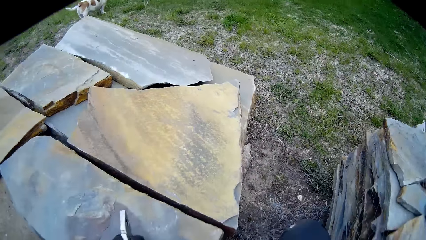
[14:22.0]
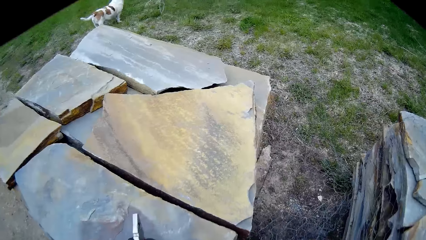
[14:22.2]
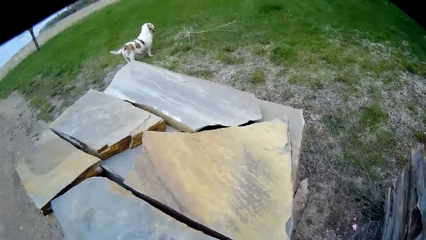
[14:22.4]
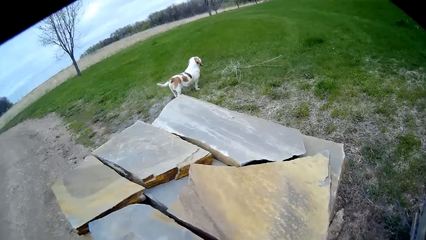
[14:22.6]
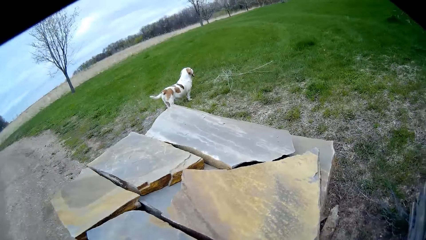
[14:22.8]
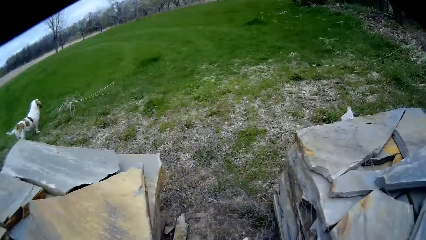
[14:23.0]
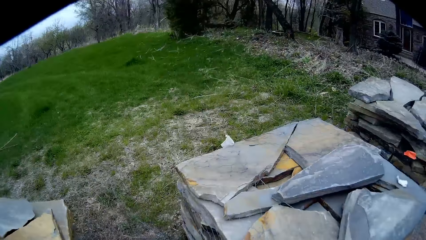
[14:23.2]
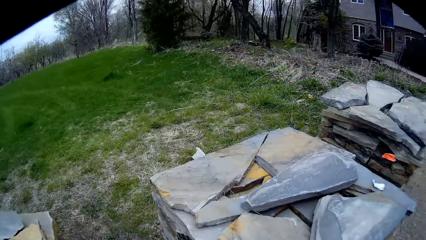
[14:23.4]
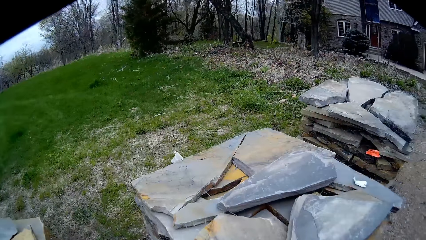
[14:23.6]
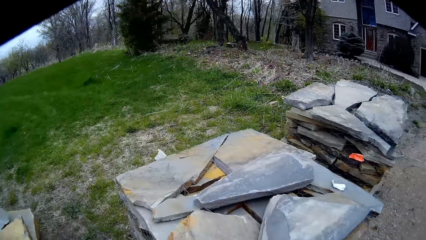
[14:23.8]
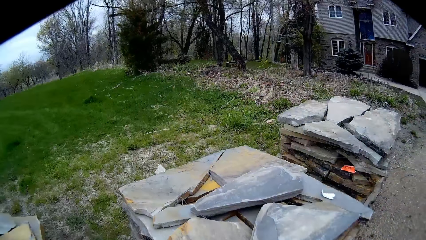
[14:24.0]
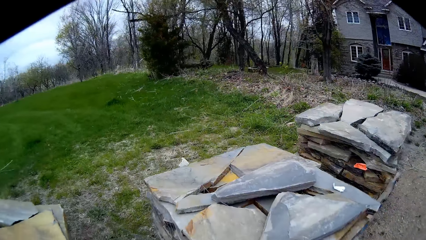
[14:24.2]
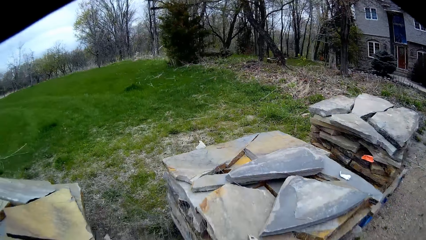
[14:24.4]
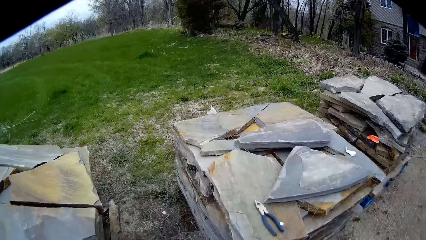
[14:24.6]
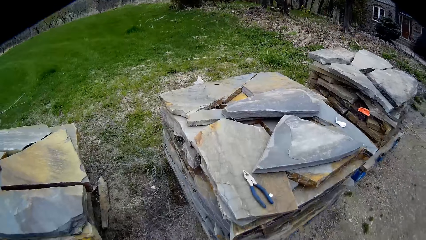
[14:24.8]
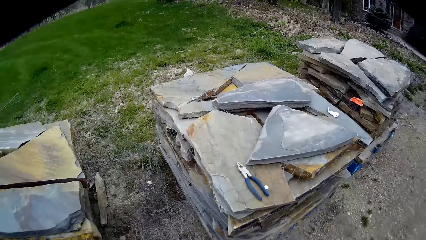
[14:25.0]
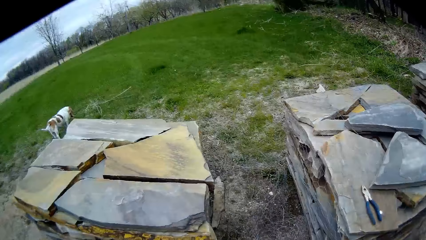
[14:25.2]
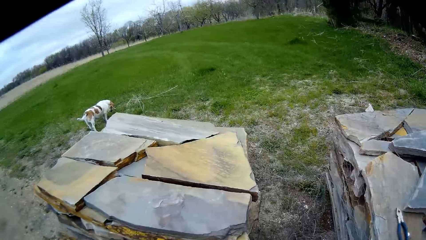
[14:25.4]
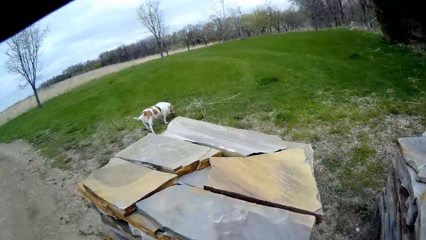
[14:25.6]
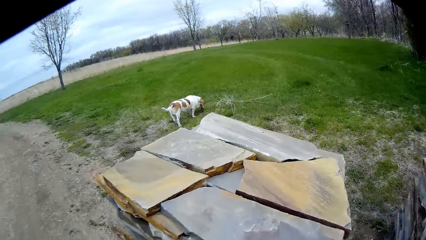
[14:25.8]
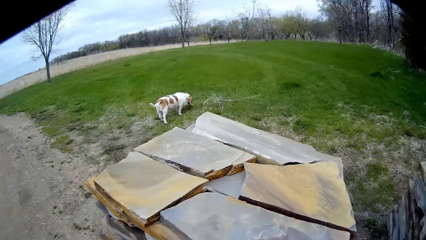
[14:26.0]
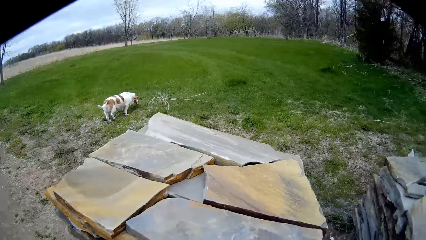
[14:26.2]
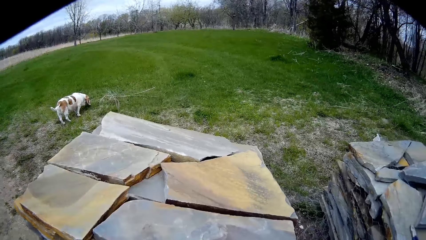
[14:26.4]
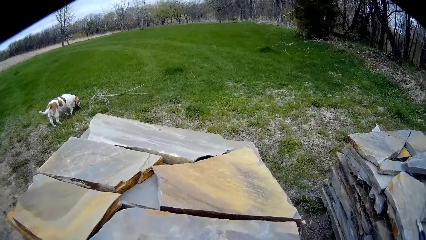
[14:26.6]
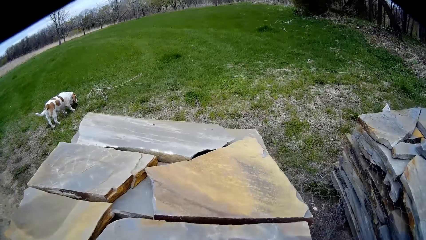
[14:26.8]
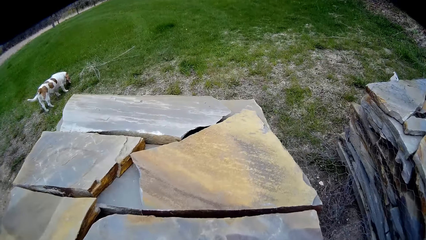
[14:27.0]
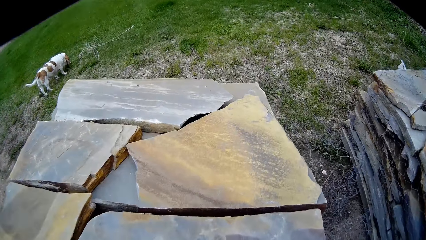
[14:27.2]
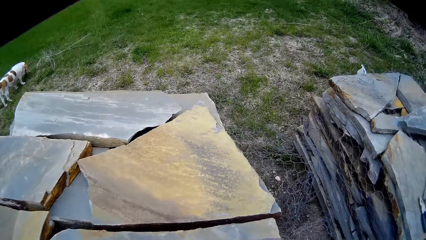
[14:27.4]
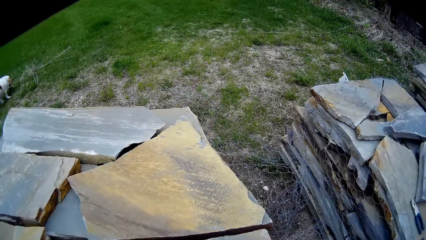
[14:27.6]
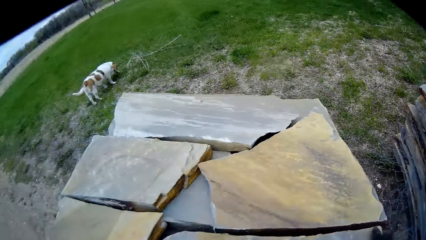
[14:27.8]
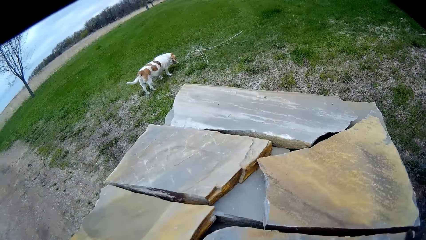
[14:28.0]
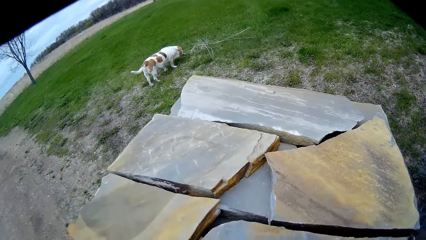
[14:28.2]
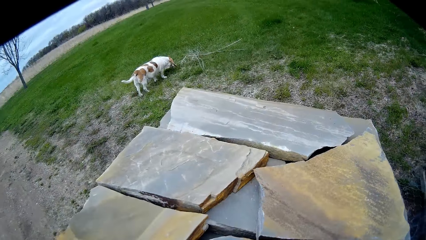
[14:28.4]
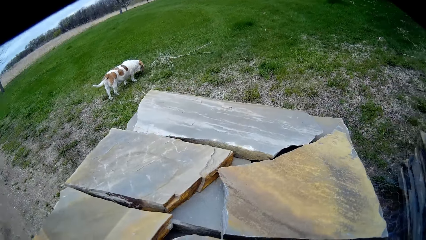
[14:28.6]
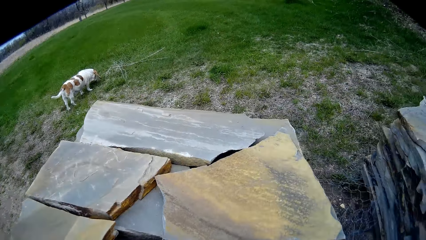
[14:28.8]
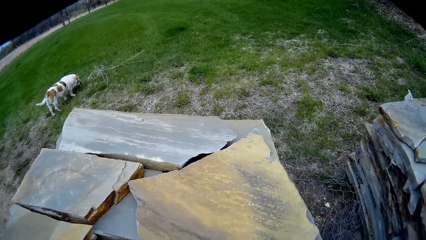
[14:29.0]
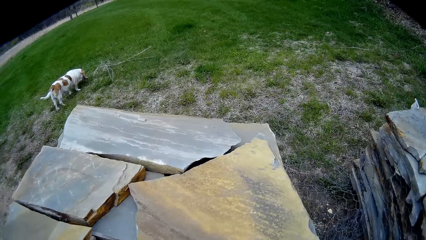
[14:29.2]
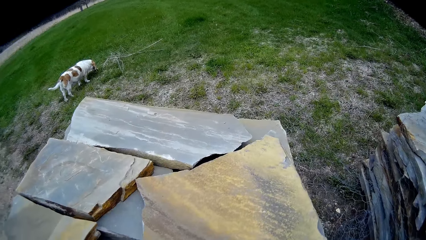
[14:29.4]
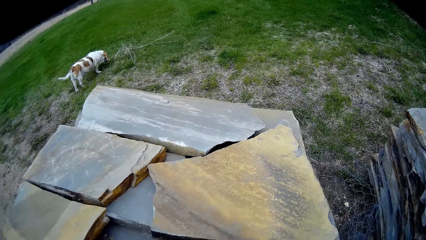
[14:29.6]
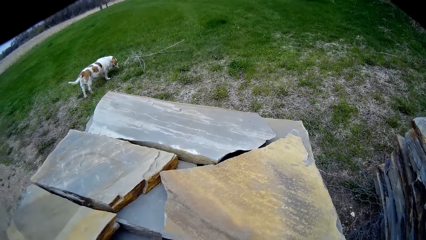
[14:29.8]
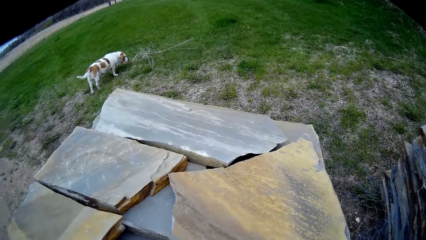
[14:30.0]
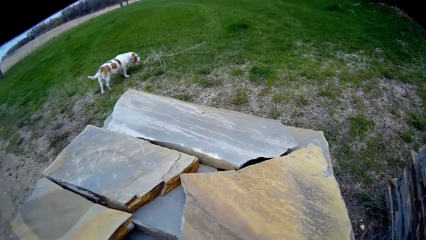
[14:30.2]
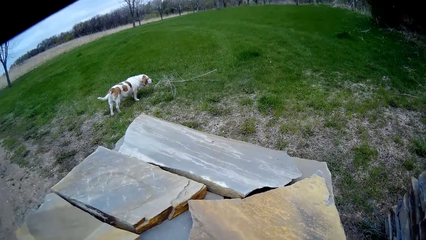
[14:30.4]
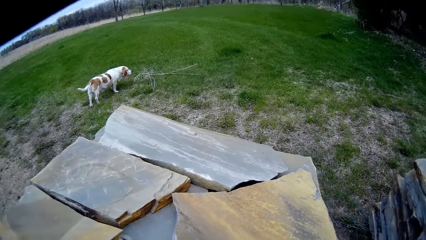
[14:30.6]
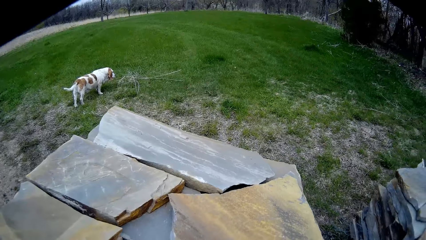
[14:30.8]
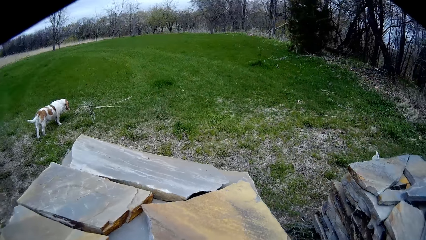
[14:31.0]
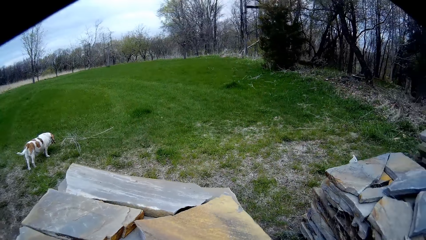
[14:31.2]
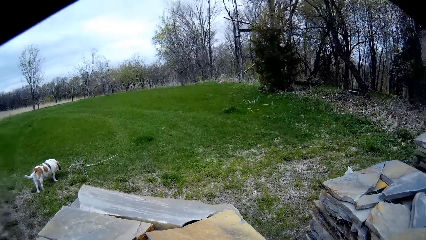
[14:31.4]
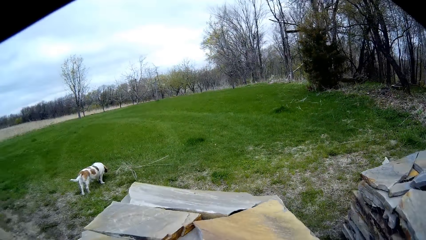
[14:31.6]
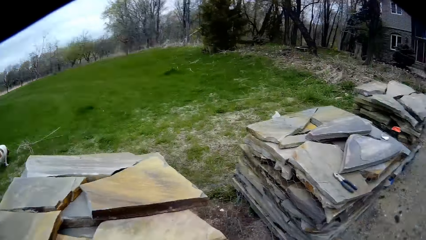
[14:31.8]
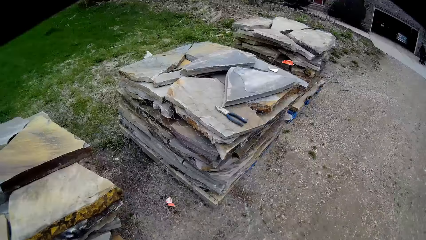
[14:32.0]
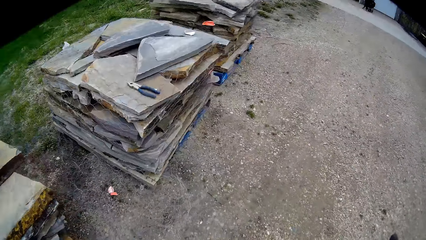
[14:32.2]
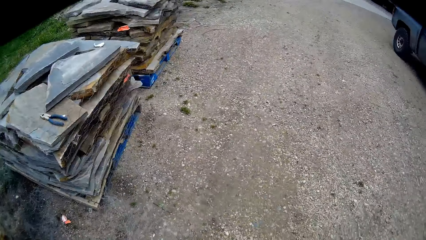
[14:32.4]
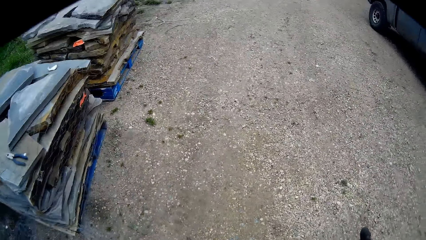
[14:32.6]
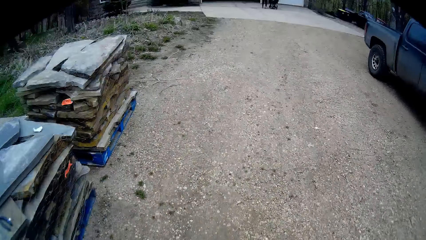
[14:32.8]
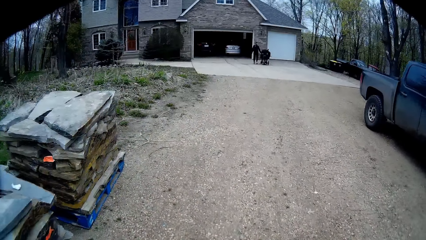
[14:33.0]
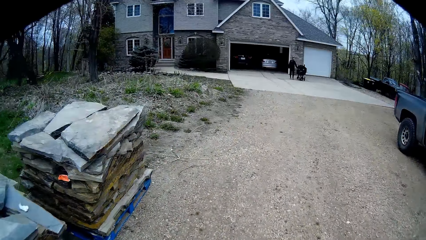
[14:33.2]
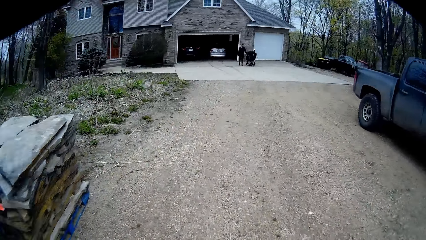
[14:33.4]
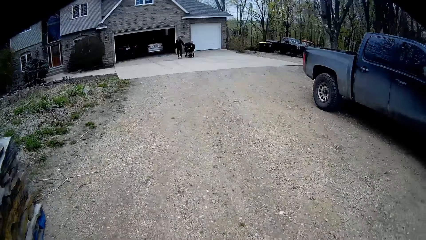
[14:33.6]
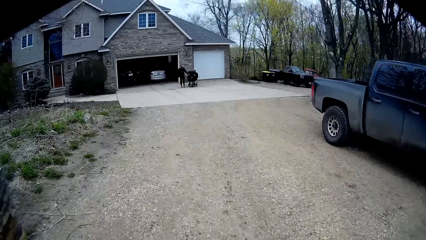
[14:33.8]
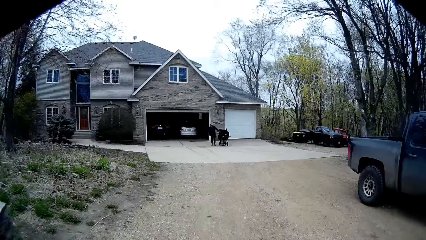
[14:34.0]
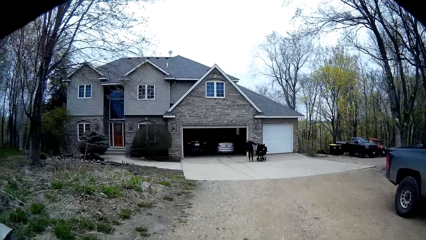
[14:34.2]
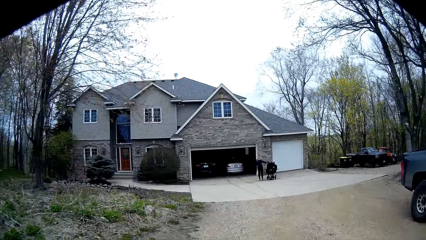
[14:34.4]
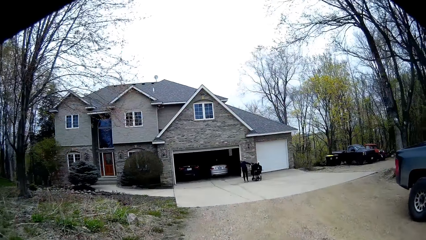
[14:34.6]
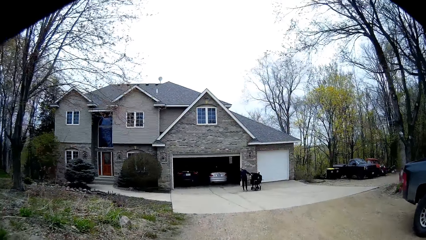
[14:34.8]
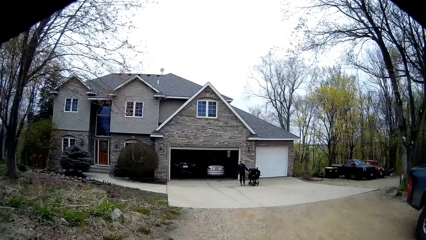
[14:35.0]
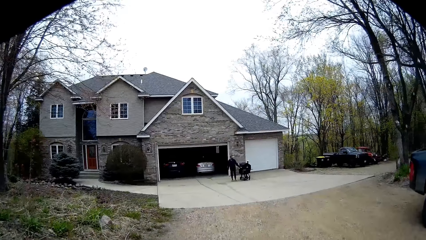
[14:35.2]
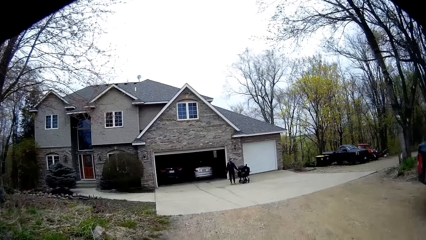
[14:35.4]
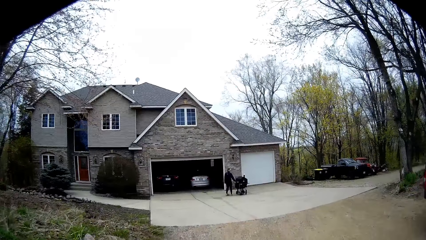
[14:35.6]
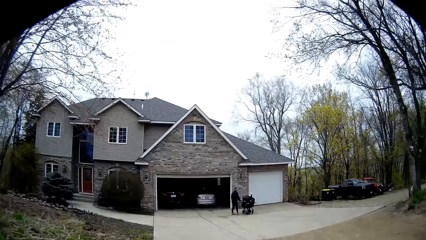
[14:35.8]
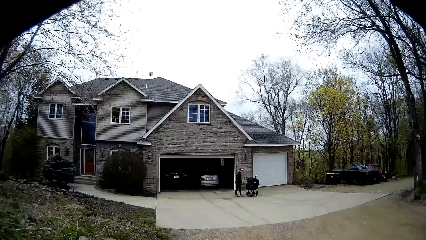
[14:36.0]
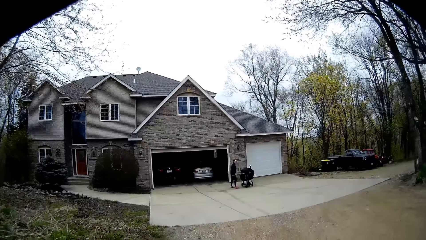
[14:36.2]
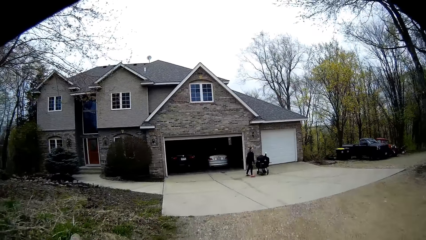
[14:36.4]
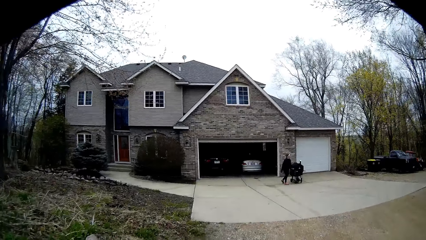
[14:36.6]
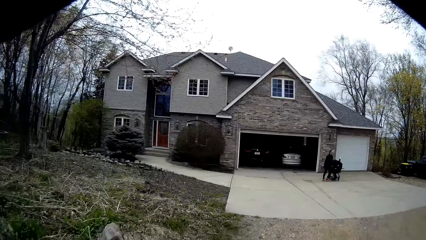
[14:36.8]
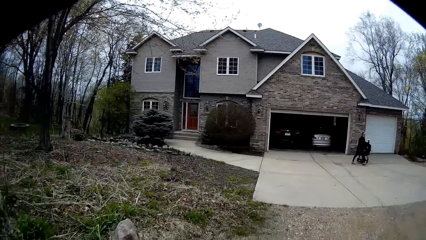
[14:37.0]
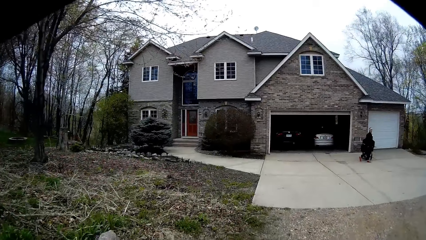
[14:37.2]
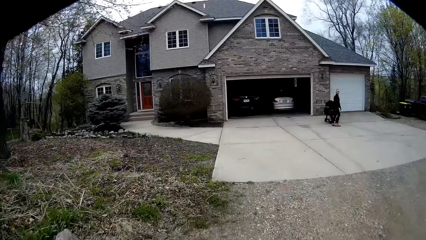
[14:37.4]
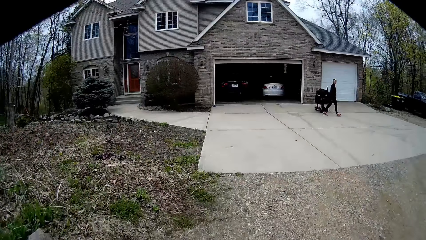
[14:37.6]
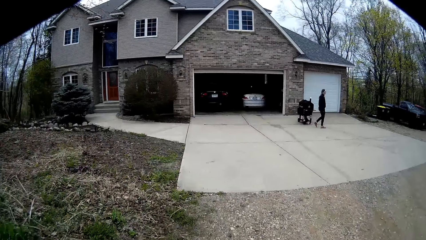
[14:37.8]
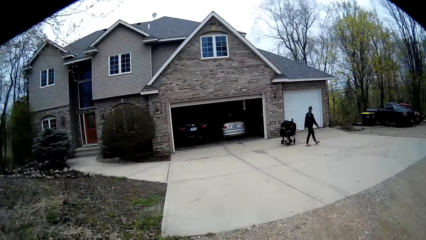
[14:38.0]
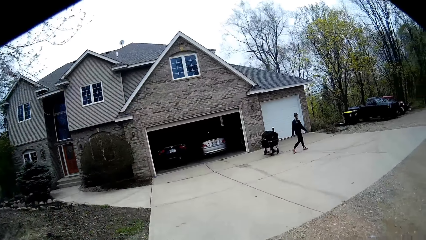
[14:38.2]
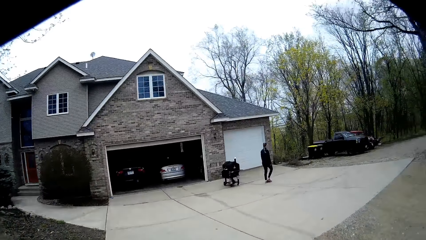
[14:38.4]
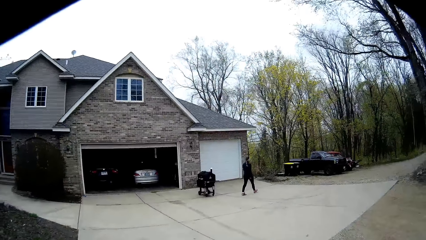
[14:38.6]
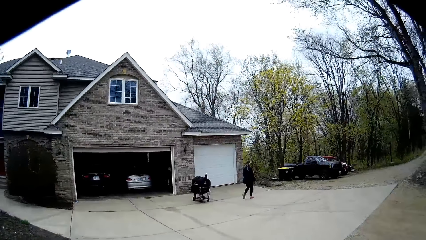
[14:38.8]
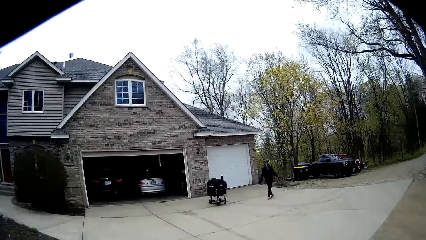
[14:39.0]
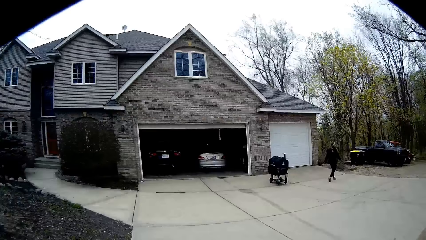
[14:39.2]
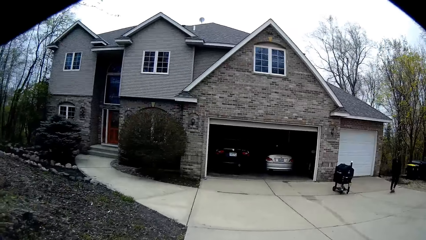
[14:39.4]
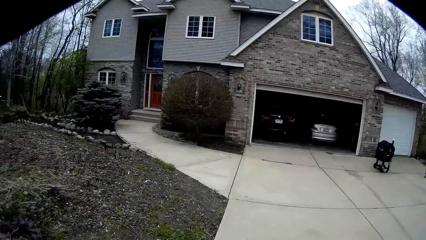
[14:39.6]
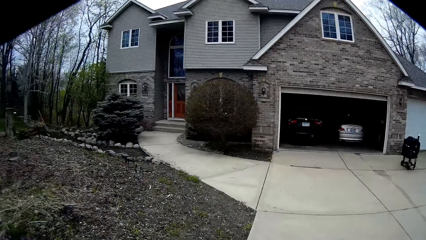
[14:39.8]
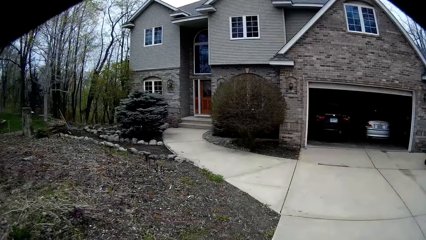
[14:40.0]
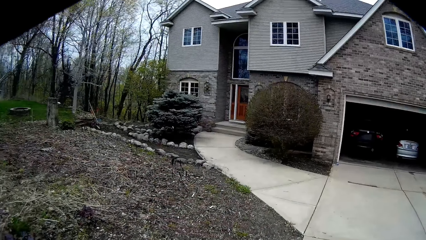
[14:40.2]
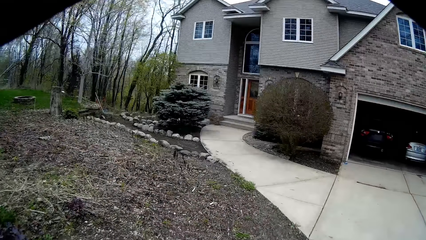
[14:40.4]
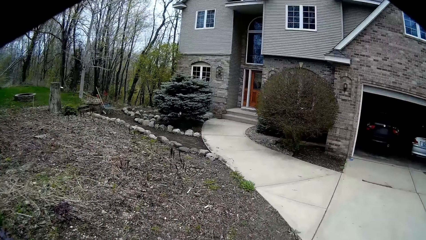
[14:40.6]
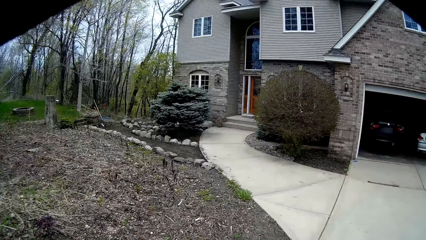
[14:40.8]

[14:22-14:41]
The camera wearer looks around. They walk around. Another lady stands on the other side. The lady walks around.
